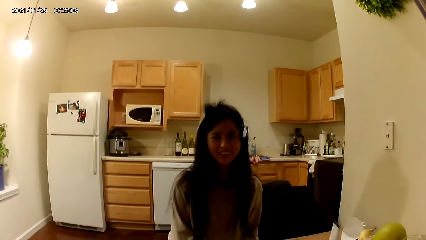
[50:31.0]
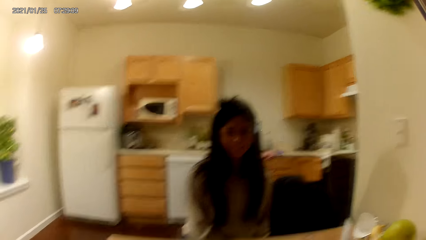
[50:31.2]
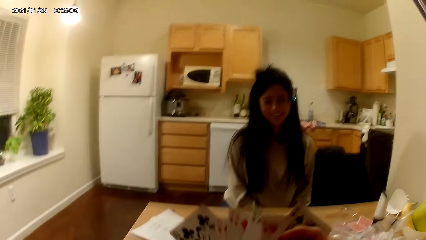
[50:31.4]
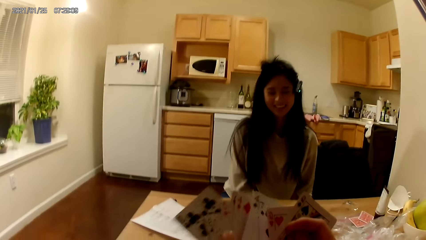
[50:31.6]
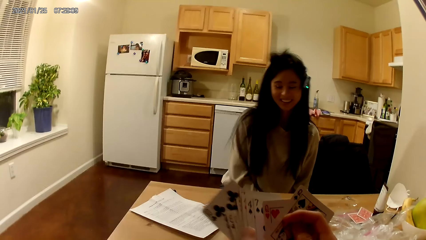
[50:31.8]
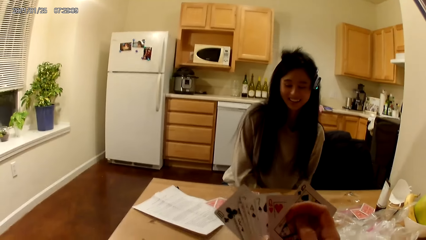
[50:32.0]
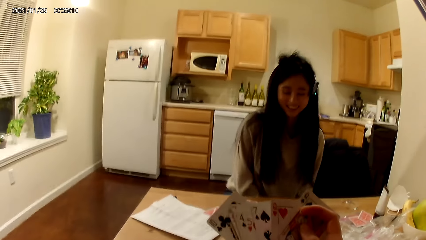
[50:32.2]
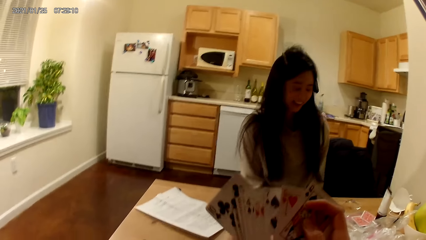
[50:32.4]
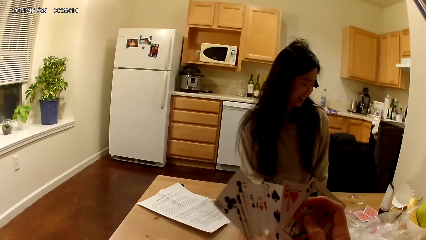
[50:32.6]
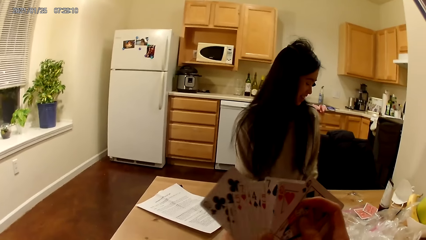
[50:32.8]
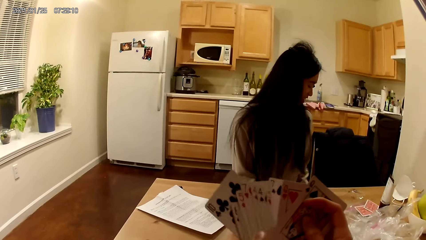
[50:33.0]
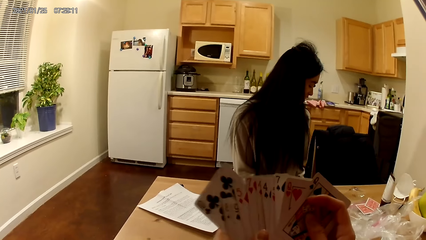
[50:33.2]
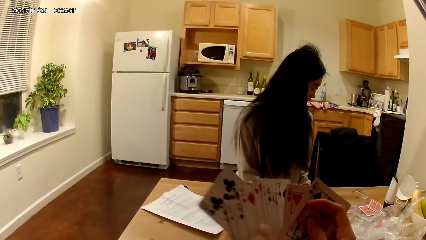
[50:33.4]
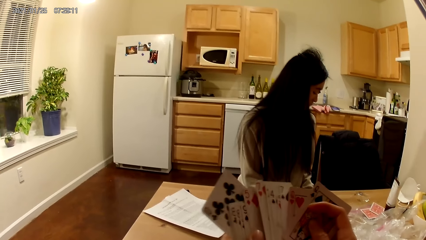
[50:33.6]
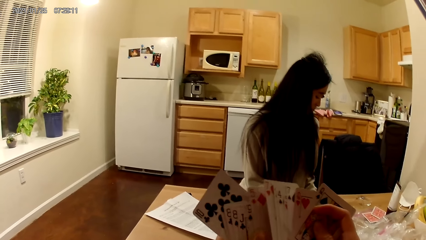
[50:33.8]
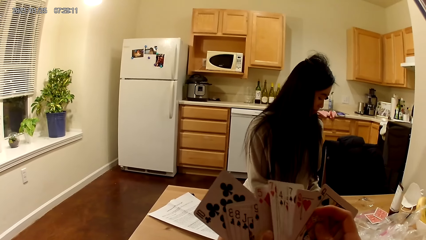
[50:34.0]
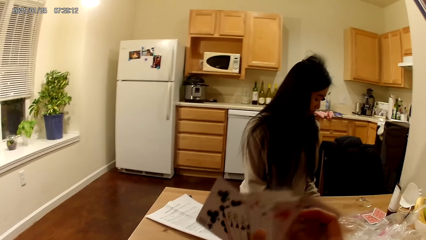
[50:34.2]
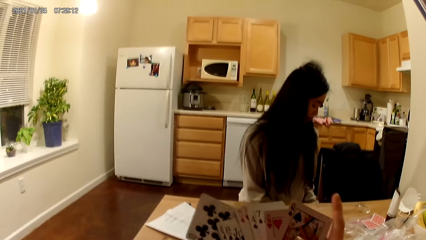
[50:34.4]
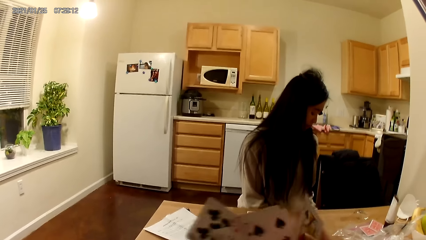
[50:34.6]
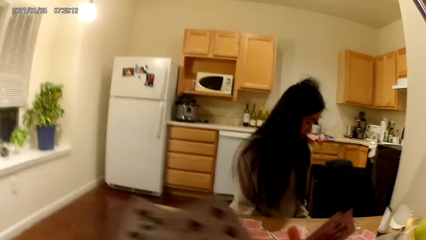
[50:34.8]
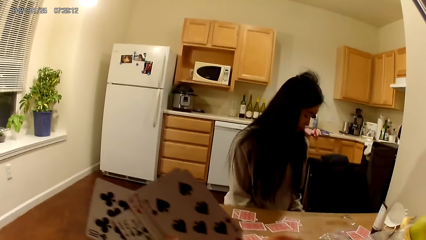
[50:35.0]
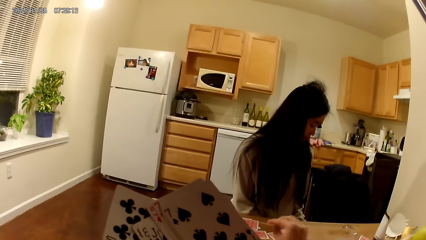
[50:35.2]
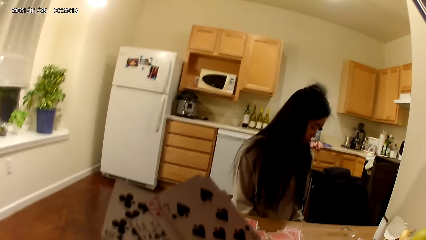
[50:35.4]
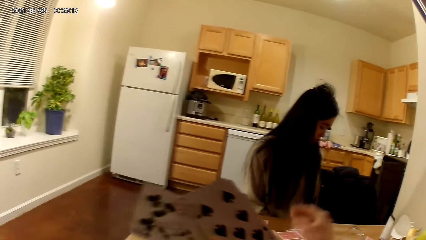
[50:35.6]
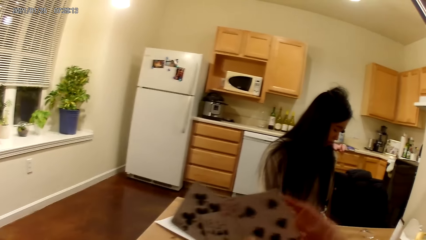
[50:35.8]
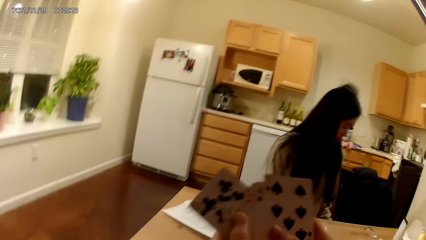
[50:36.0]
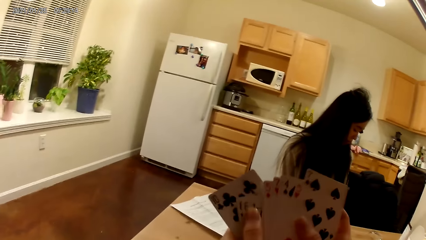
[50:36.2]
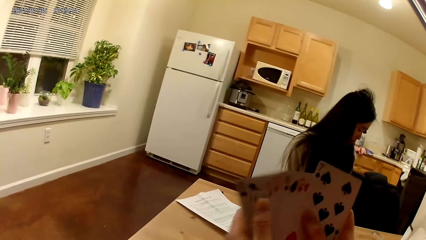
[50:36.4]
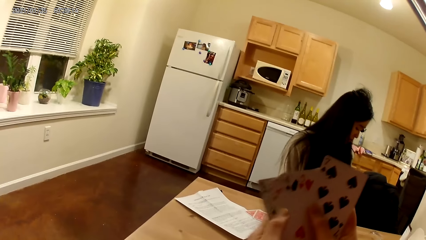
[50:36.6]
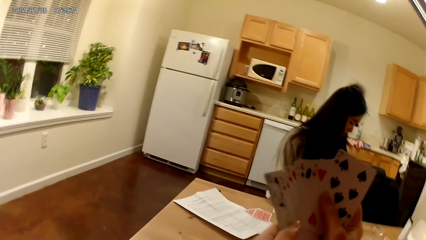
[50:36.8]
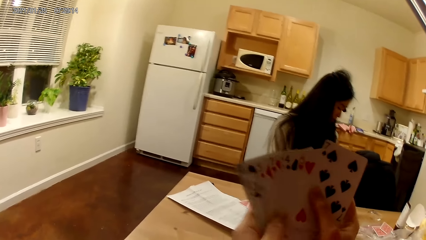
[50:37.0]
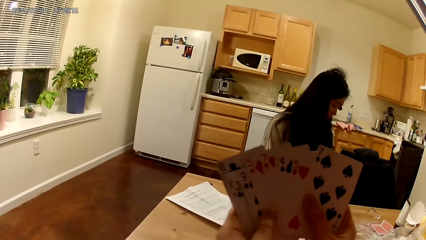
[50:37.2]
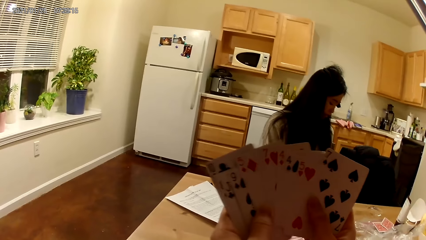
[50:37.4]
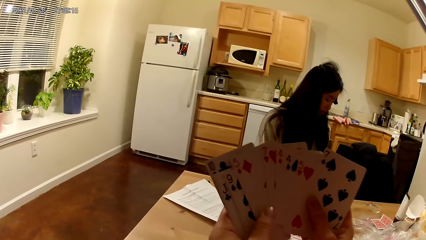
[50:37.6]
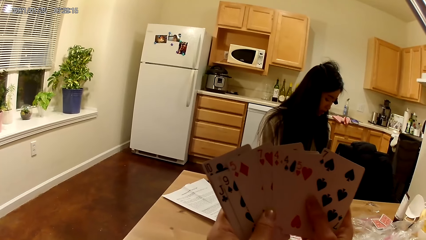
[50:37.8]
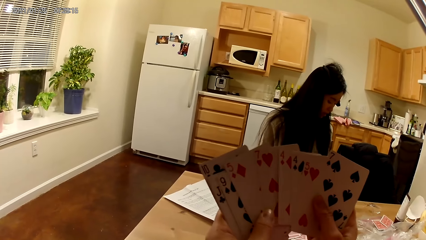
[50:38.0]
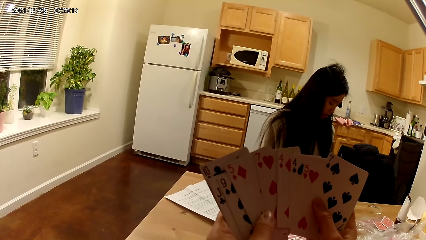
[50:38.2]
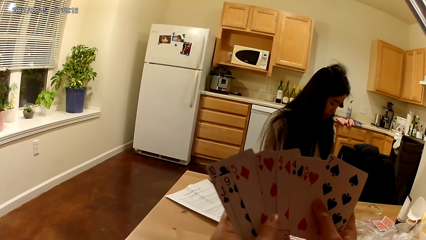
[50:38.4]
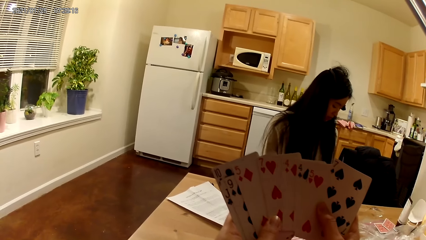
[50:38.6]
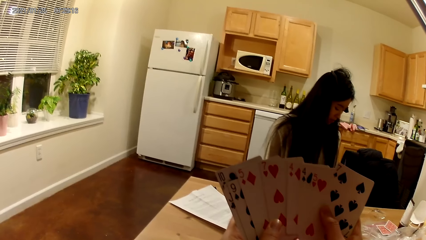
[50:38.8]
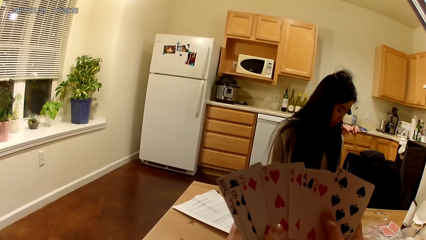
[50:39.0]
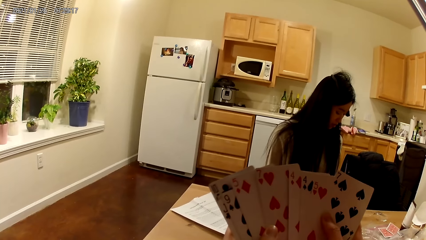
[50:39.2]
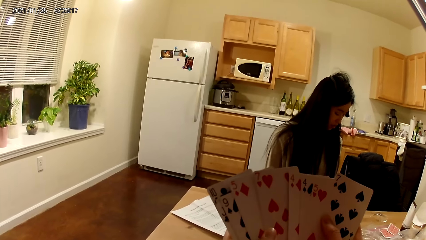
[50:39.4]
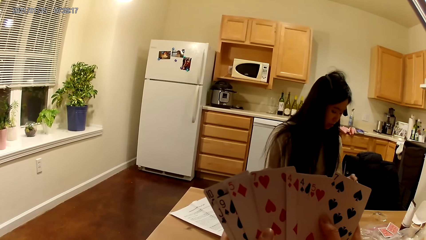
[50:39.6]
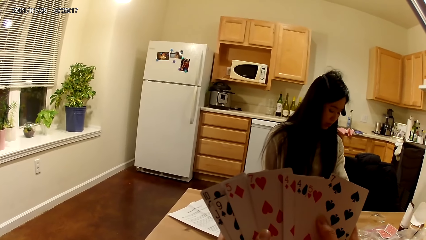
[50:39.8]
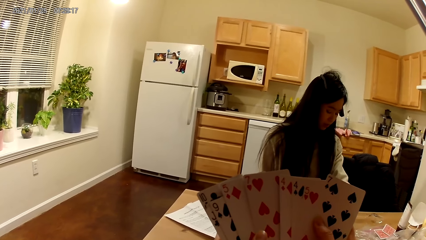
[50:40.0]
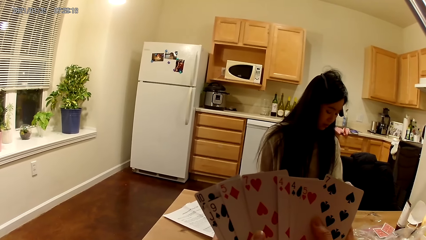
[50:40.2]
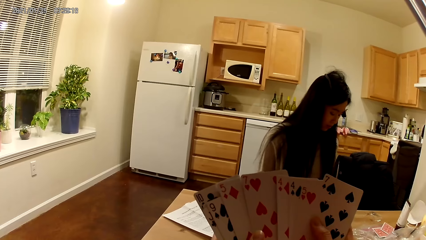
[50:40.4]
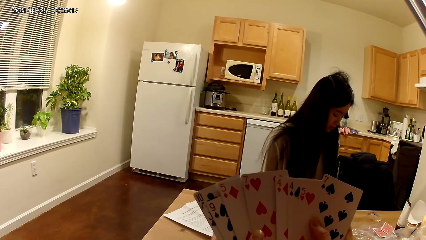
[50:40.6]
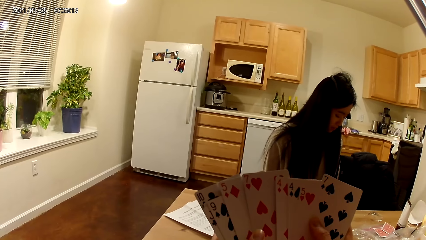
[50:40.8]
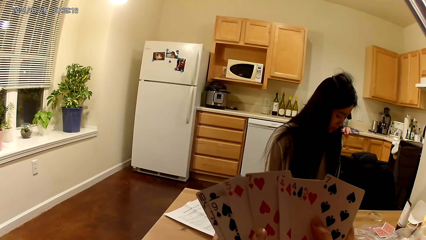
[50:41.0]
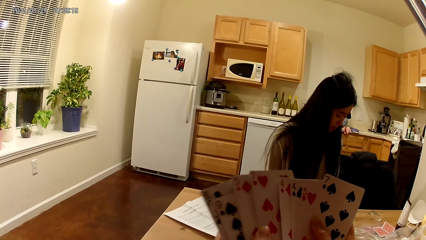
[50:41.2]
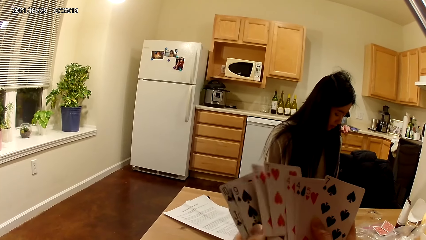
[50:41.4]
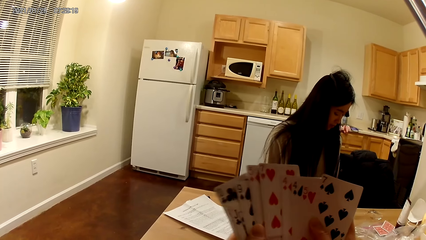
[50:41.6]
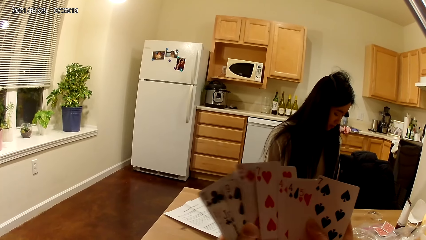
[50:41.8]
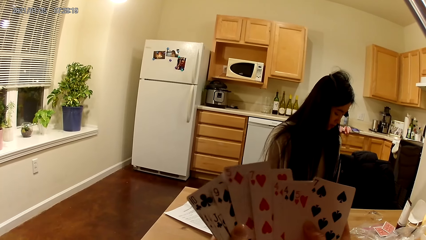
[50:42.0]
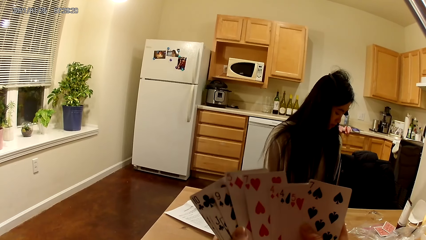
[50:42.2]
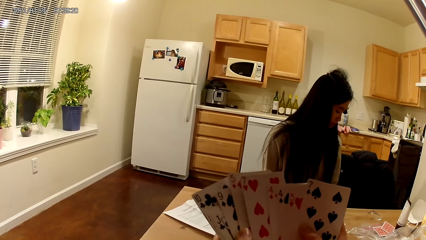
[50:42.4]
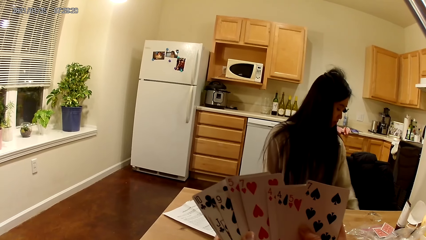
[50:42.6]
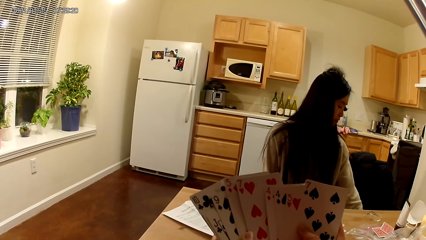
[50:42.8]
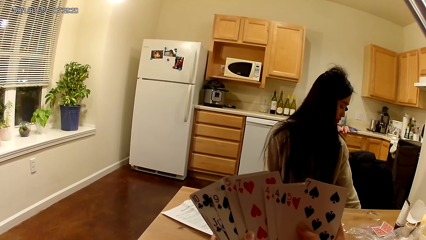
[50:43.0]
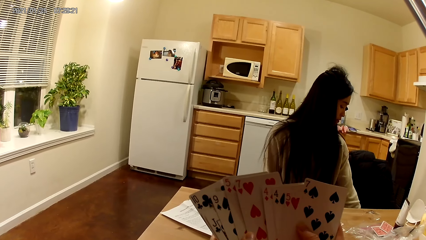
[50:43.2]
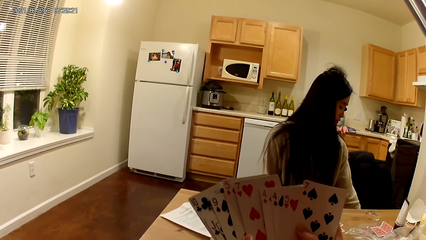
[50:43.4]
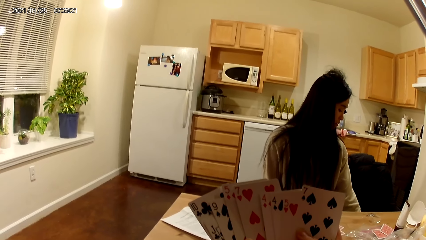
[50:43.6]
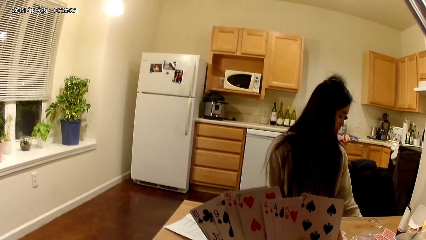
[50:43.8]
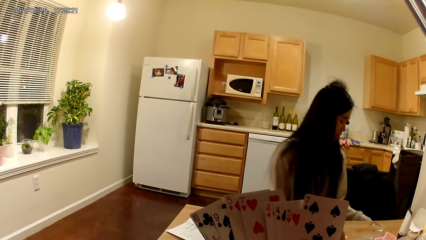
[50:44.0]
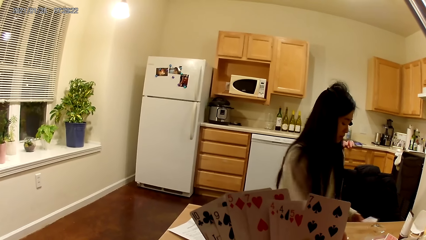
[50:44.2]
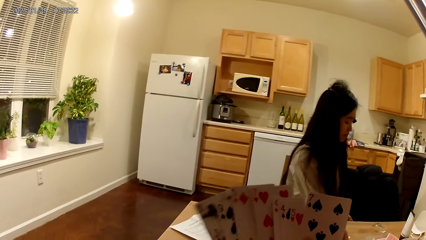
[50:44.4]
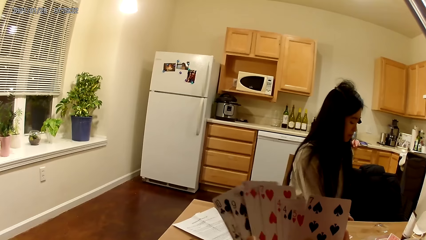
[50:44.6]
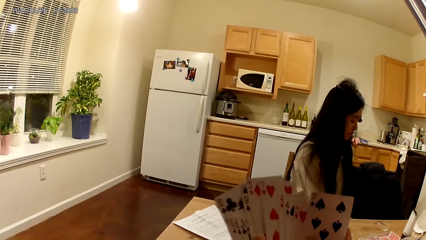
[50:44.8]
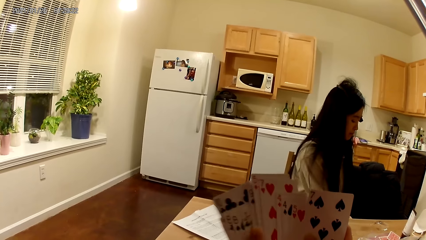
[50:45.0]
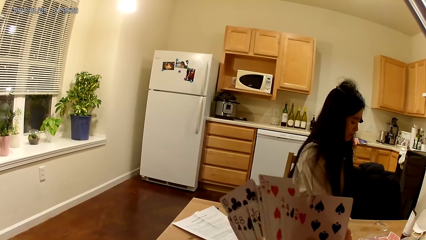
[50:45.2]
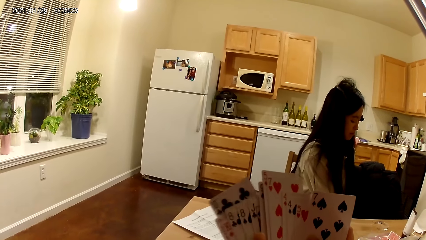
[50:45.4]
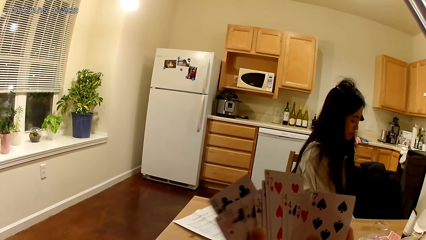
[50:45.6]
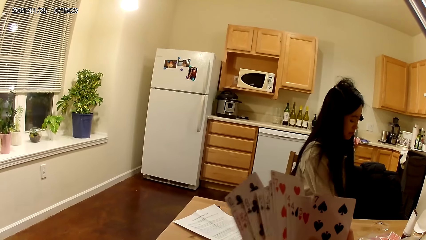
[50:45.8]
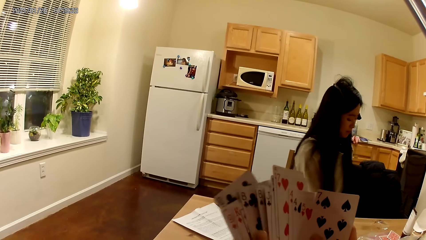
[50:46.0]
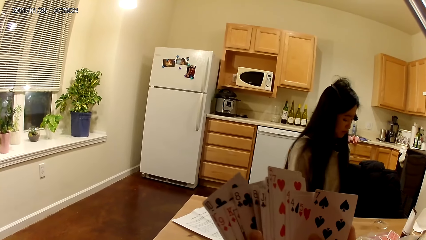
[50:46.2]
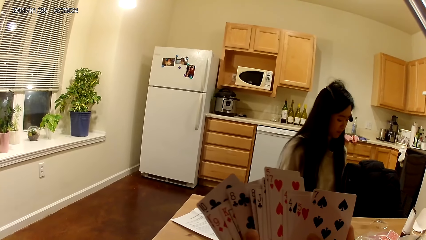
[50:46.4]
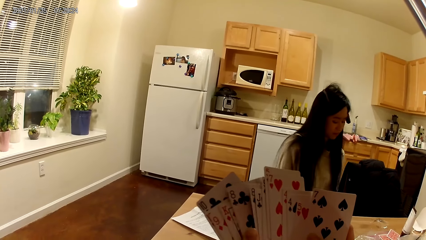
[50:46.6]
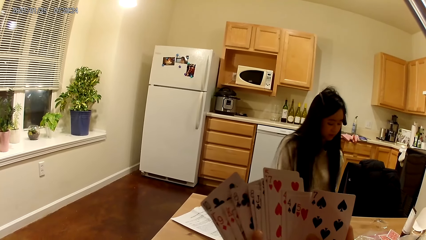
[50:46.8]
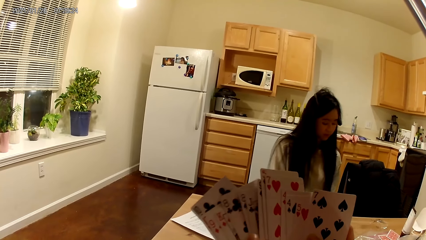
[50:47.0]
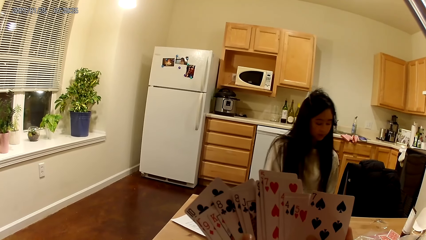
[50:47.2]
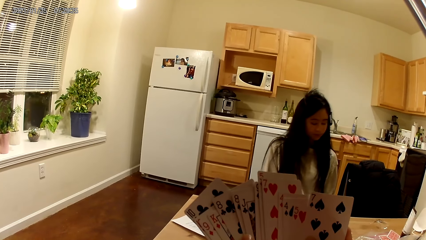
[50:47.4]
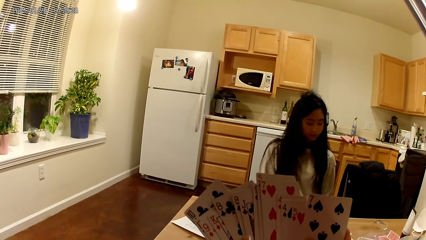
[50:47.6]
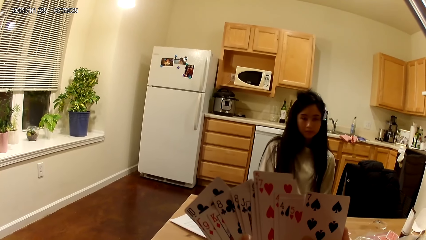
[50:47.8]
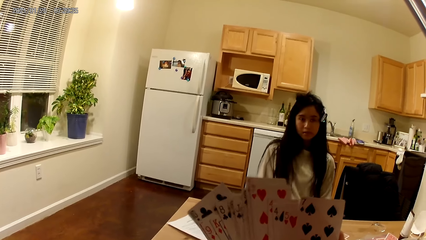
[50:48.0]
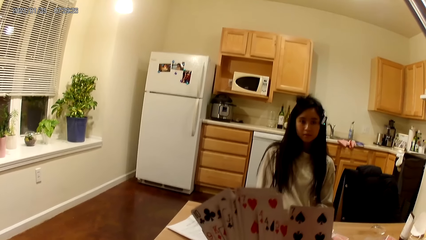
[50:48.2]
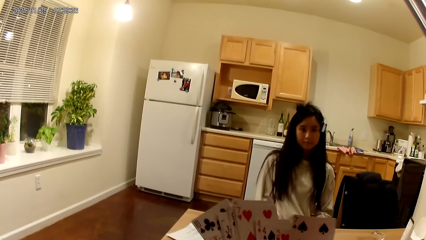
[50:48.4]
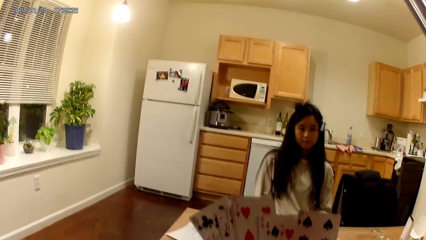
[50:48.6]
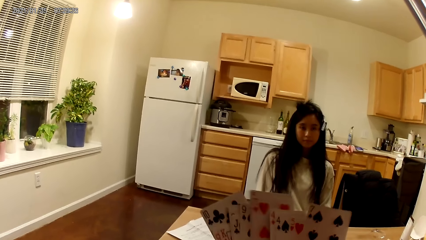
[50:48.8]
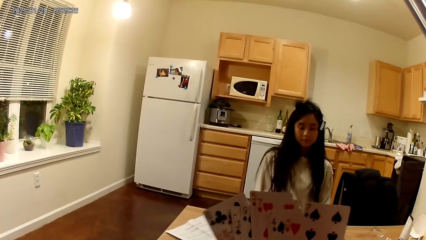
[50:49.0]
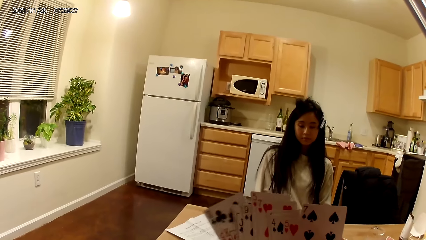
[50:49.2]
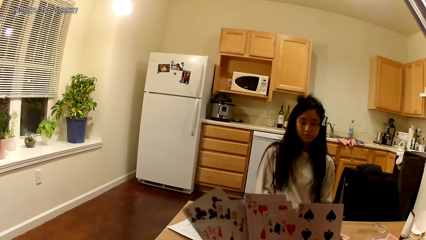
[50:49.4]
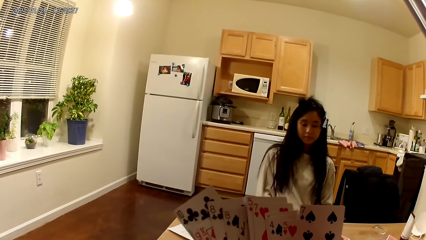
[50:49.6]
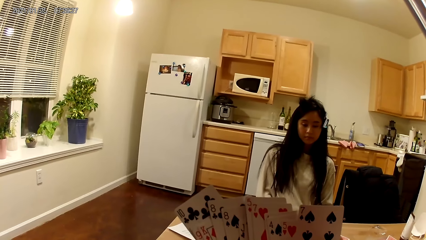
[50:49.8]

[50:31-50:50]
The camera wearer shuffles the cards. She places a card on the table with her right hand. The woman places another card on the table.
